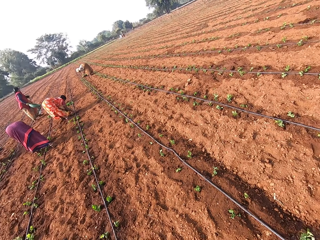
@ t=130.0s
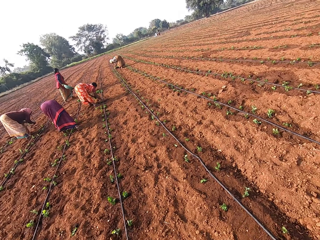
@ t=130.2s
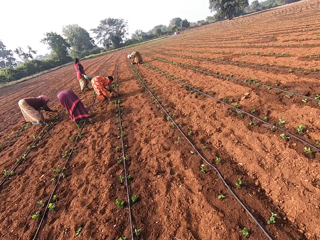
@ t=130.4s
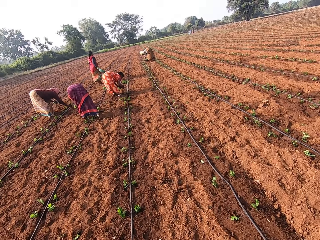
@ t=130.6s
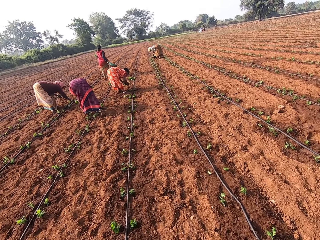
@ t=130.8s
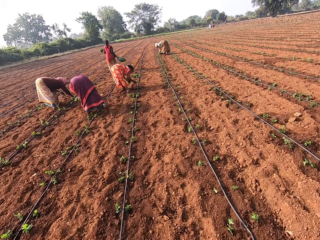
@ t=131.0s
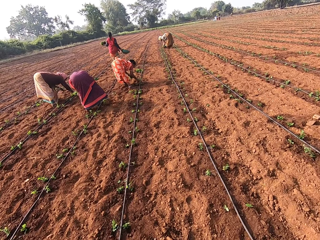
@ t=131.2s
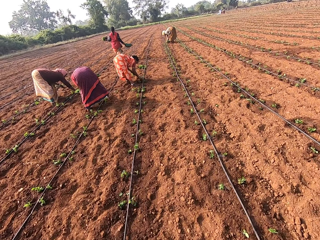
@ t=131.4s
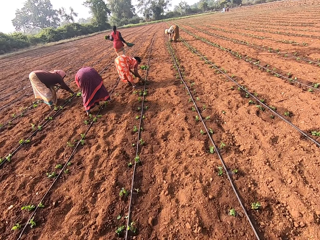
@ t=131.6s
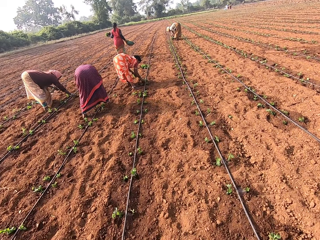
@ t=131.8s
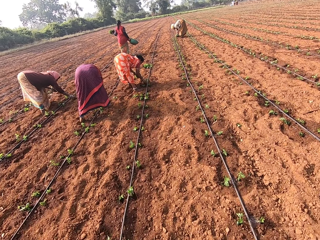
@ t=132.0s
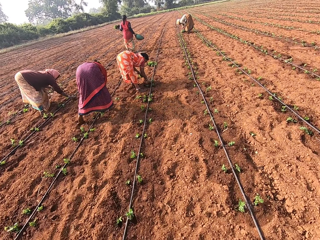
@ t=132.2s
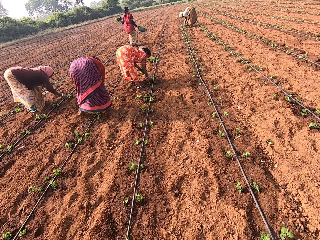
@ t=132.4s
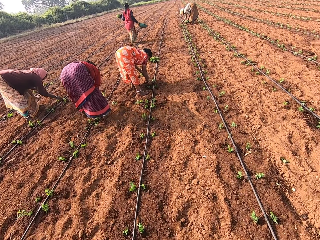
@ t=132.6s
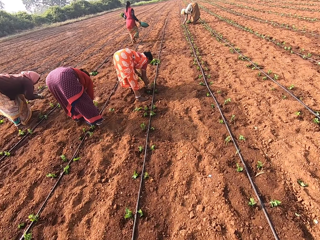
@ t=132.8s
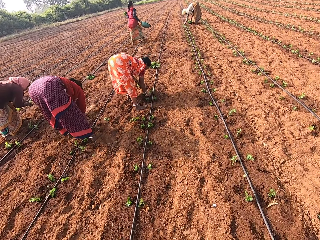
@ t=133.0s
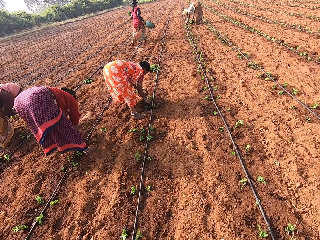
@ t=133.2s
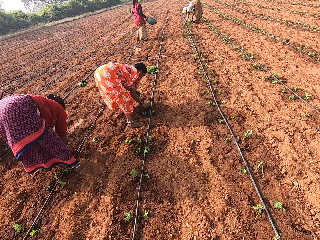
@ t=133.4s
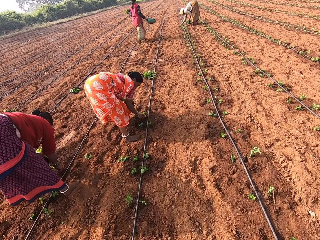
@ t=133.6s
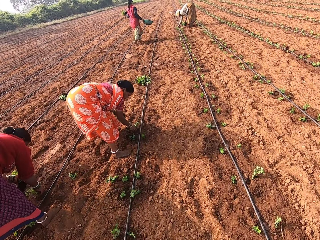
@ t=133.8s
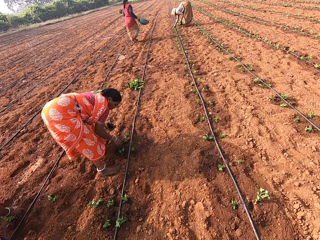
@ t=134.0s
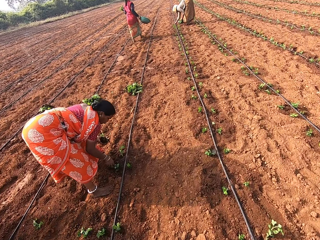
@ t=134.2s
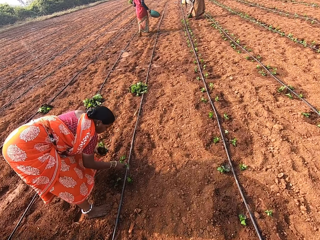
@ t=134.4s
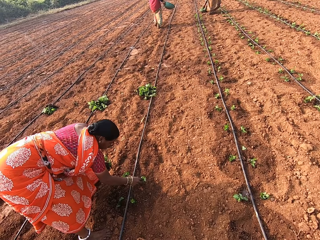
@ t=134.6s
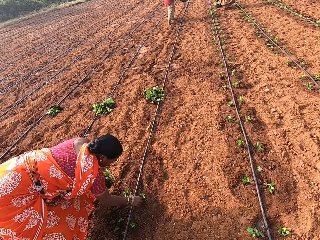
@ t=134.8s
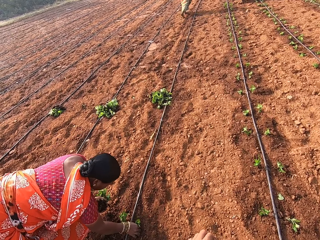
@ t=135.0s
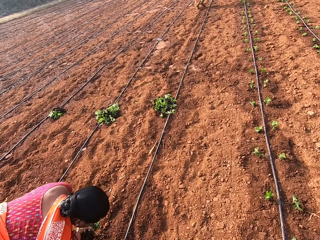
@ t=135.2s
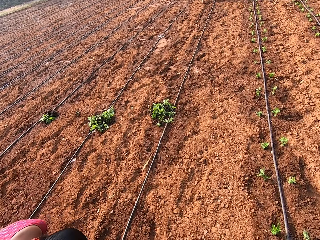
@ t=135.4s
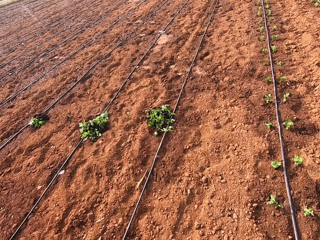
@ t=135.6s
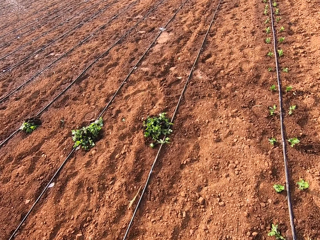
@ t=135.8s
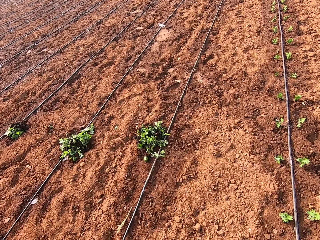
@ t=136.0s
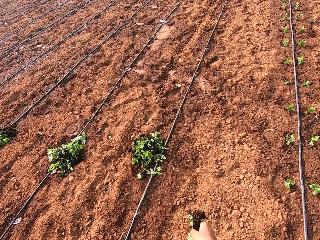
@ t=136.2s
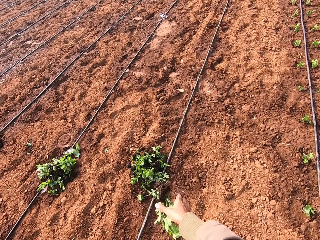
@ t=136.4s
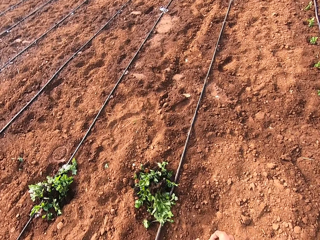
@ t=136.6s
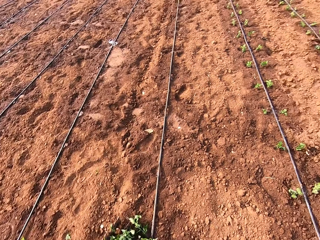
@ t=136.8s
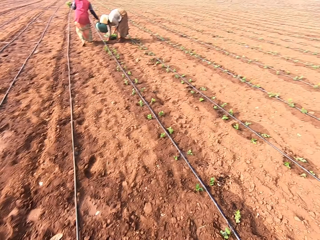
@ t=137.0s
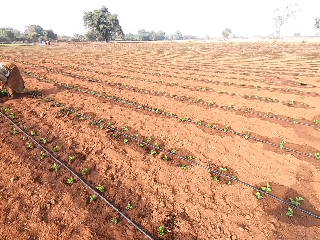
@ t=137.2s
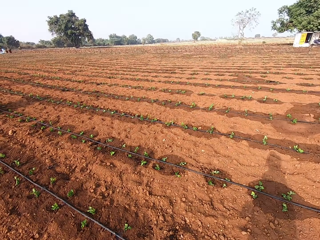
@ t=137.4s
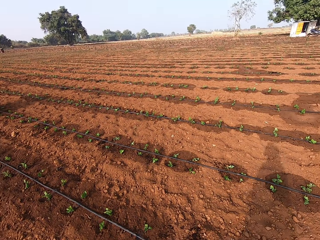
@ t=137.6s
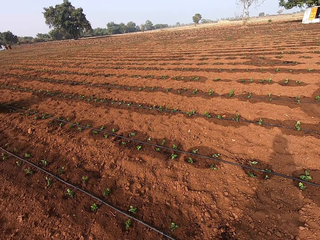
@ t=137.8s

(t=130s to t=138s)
The woman holds the bowl with her right hand. The camera wearer walks in the farm. He drops the vegetables on the ground with his right hand.

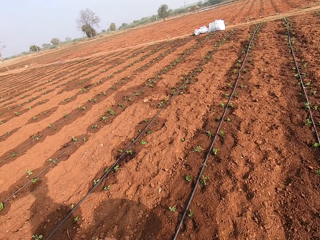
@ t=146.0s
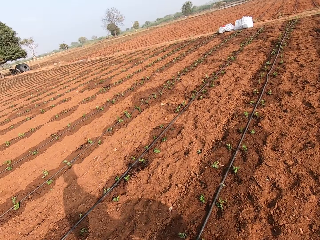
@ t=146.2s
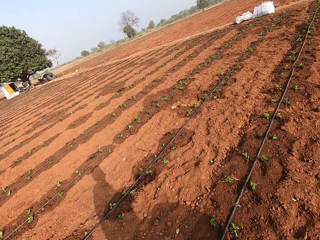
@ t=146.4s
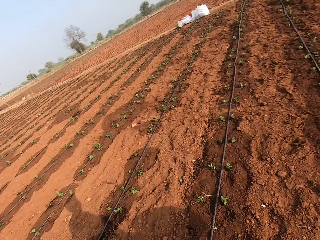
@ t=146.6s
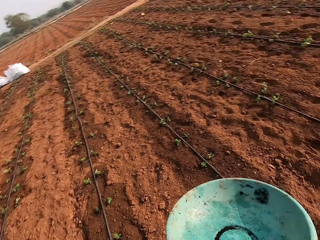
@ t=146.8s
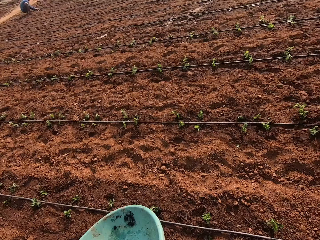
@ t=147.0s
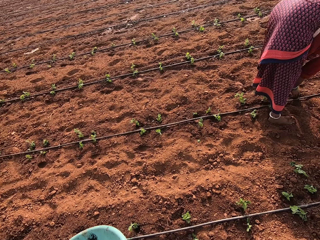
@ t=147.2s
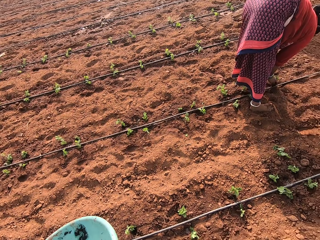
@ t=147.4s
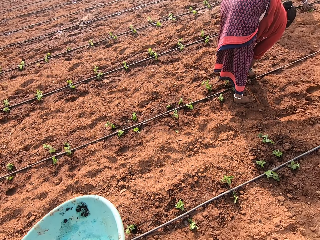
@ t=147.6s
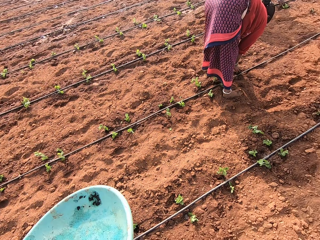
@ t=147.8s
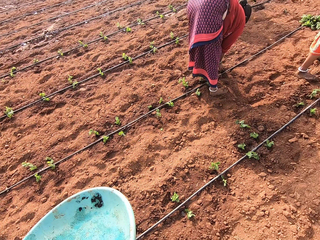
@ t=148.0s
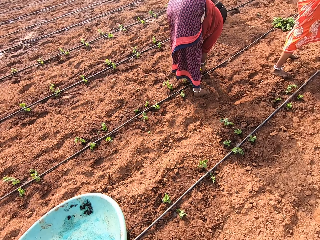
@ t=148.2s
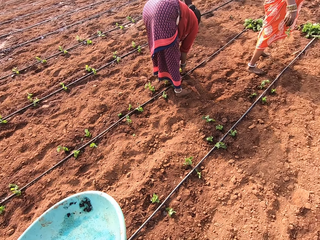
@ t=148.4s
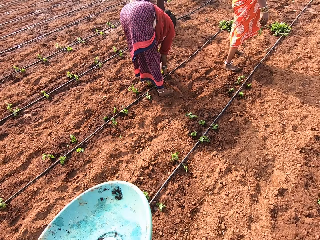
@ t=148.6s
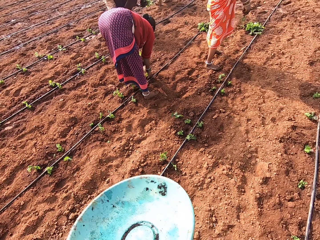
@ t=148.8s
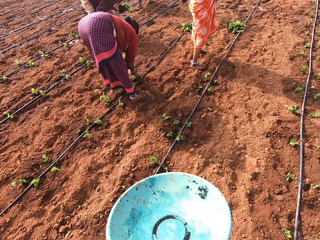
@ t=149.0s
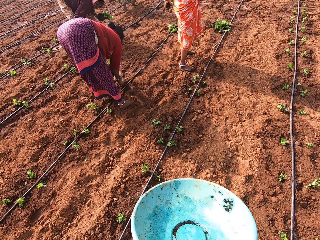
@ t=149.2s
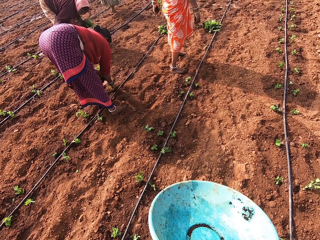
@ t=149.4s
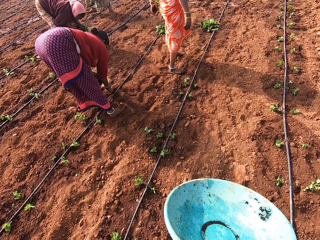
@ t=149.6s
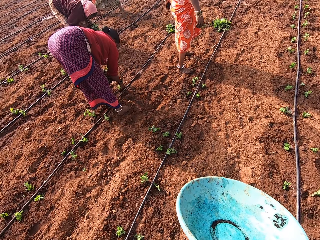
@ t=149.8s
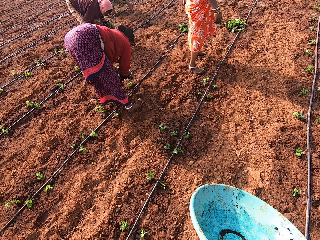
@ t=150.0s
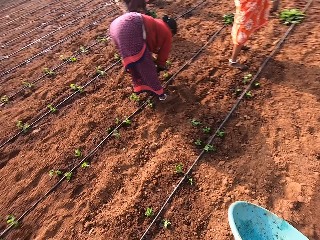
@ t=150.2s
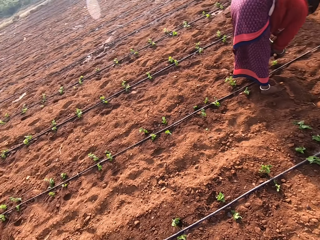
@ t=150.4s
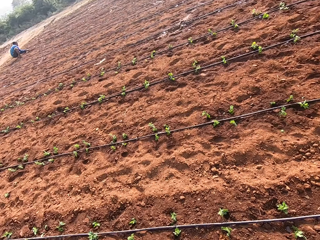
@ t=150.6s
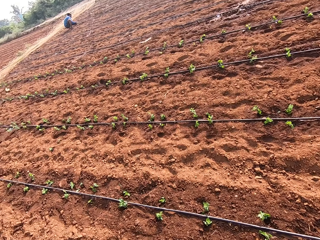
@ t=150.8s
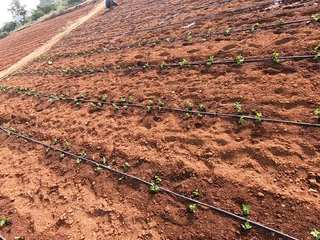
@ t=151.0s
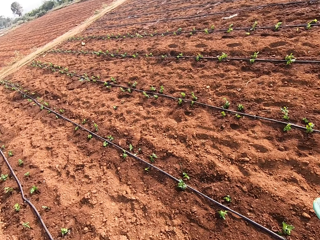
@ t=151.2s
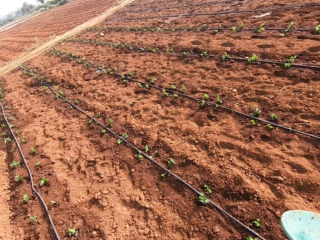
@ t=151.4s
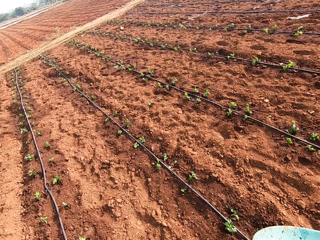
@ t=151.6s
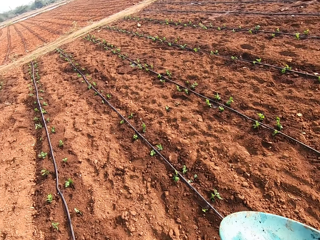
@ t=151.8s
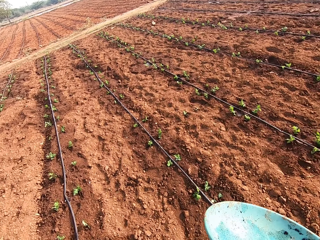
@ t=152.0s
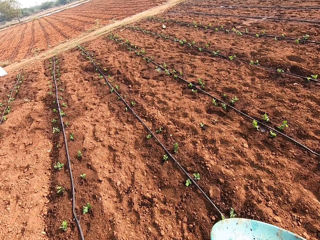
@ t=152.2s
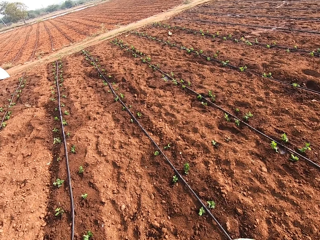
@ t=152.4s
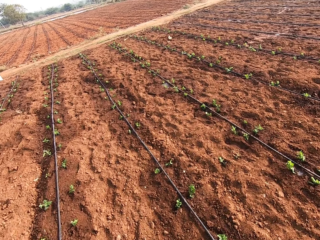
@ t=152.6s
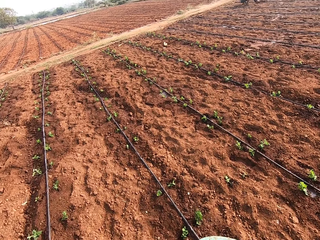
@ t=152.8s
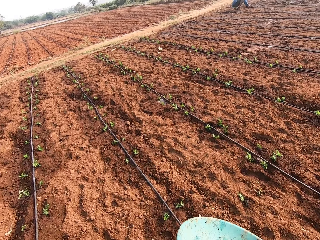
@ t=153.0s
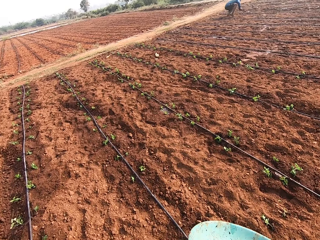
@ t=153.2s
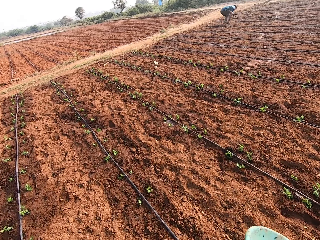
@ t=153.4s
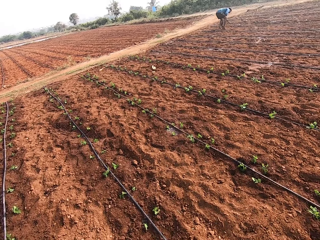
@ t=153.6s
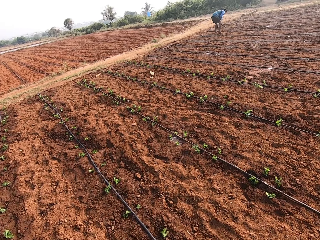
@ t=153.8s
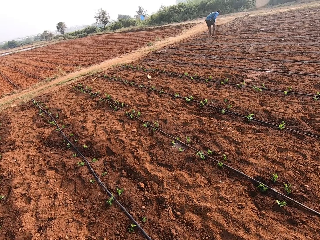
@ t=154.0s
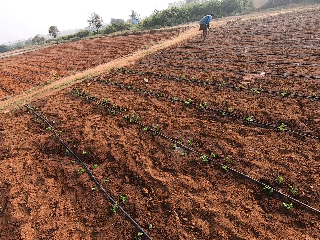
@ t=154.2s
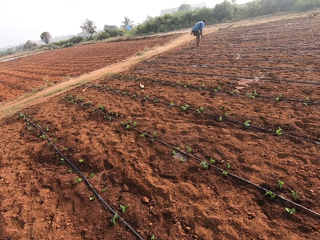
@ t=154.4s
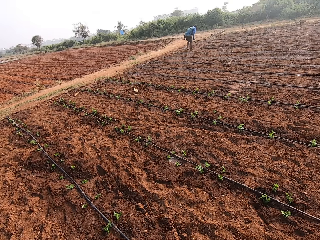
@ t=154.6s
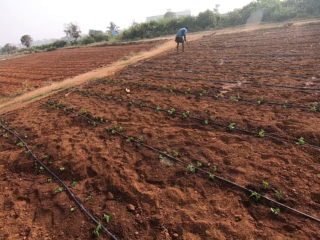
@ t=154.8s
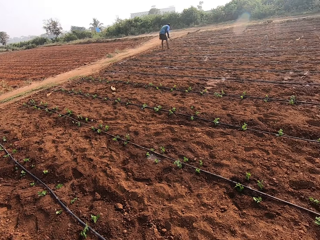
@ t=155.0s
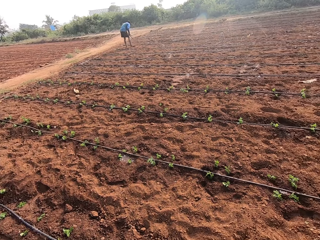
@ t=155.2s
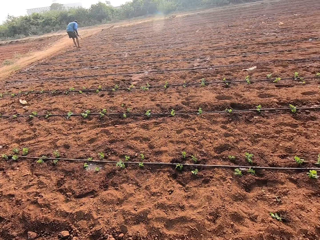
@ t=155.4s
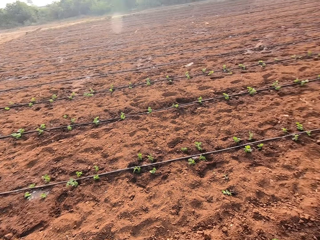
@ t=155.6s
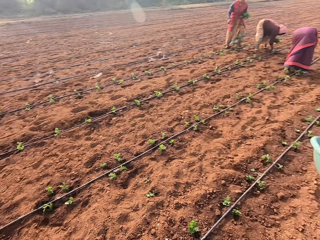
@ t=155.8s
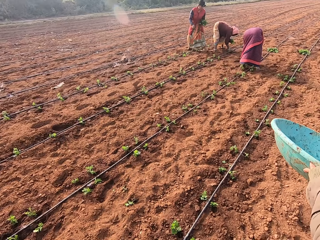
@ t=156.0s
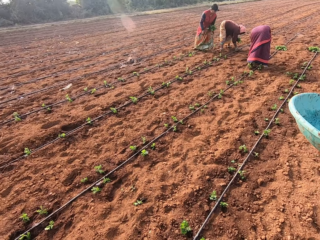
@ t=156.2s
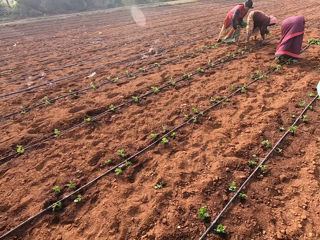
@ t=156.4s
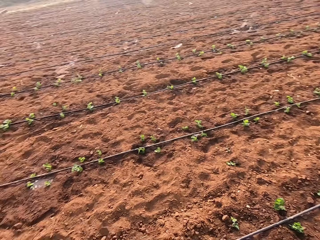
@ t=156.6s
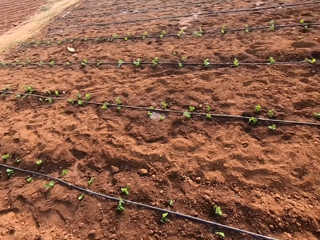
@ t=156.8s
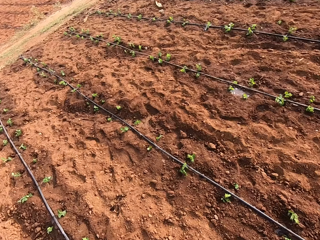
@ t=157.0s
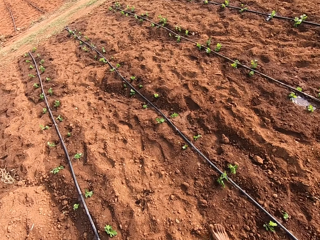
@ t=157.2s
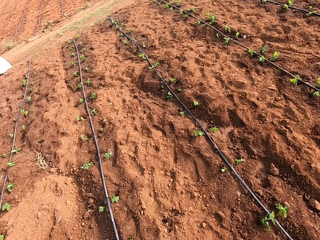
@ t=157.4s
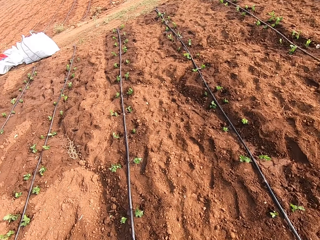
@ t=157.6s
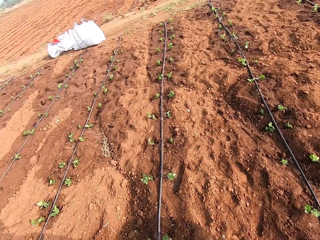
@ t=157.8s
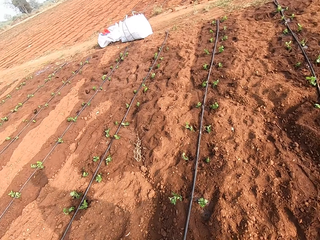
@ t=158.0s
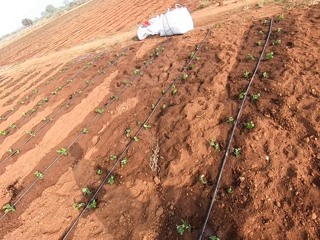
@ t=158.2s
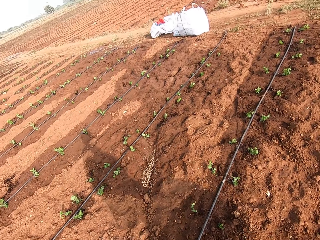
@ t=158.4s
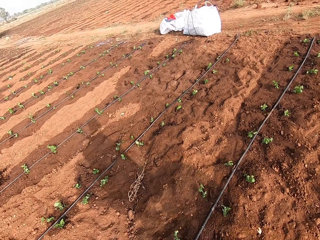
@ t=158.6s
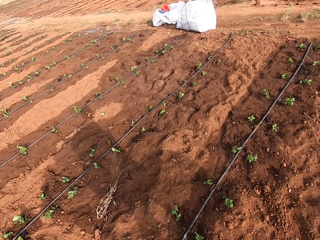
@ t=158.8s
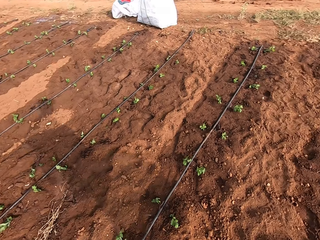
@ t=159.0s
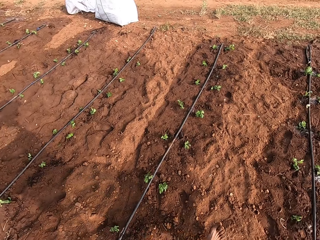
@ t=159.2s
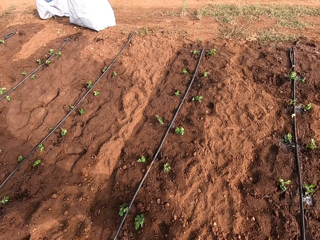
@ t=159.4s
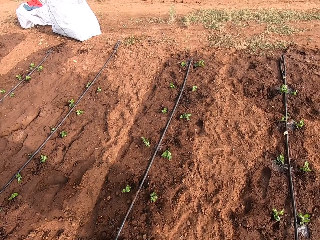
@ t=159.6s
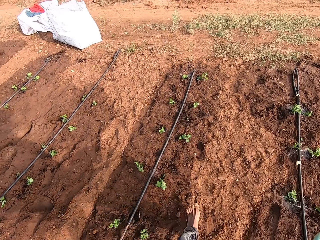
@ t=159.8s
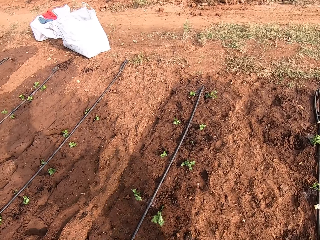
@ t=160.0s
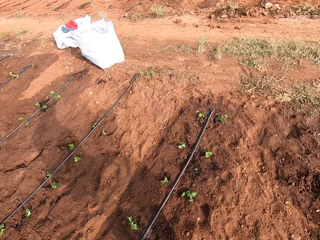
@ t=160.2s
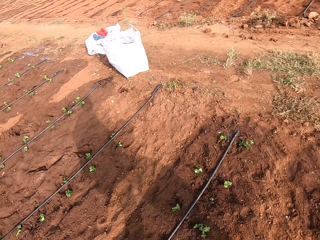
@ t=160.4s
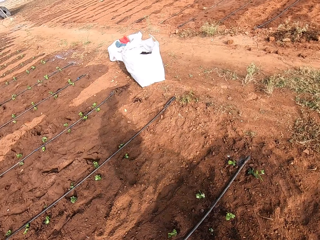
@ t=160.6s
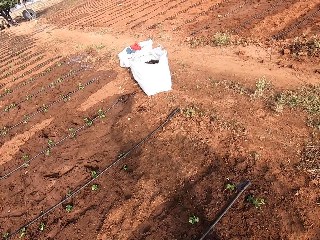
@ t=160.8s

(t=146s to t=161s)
The camera wearer looks around and walks in the farm. The man holds a stick with his right hand. The camera wearer speaks, looks around and walks in the farm.
